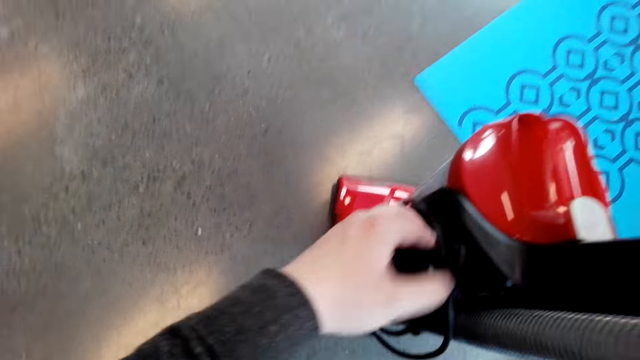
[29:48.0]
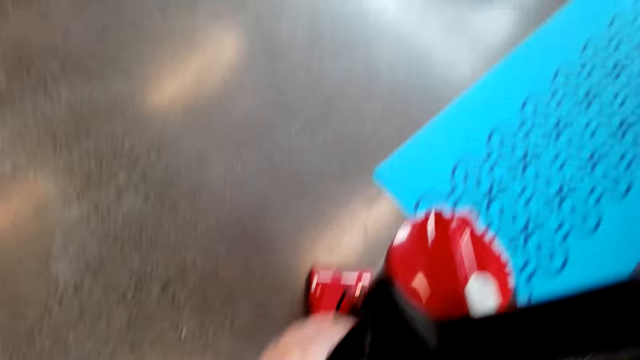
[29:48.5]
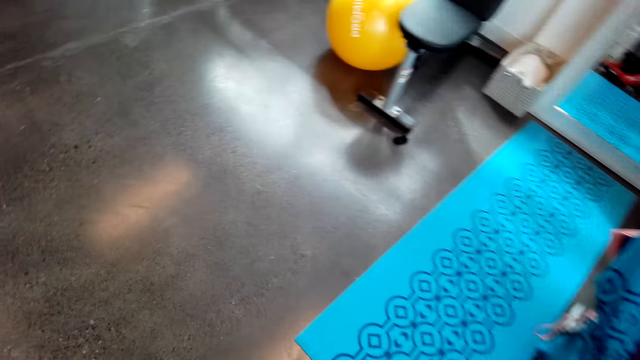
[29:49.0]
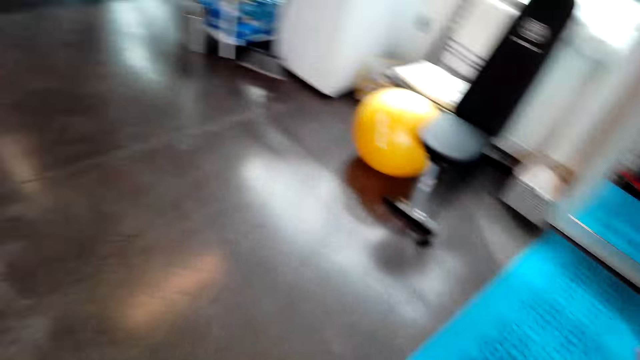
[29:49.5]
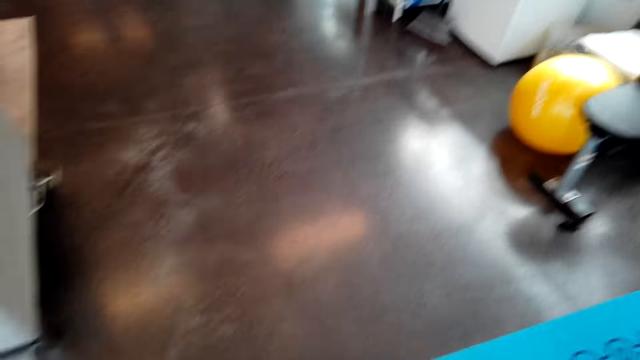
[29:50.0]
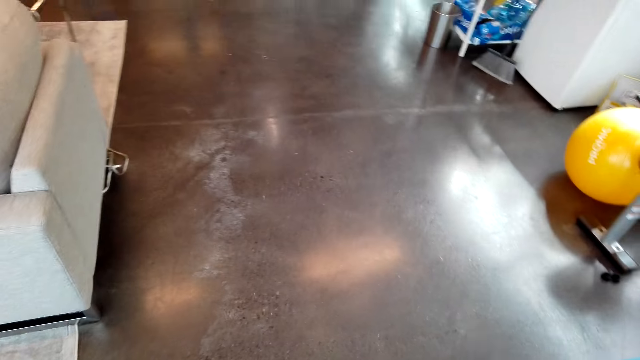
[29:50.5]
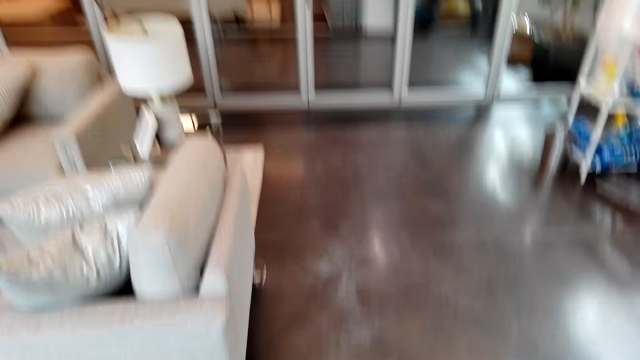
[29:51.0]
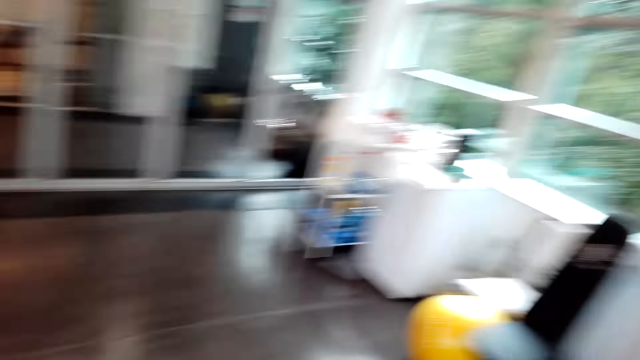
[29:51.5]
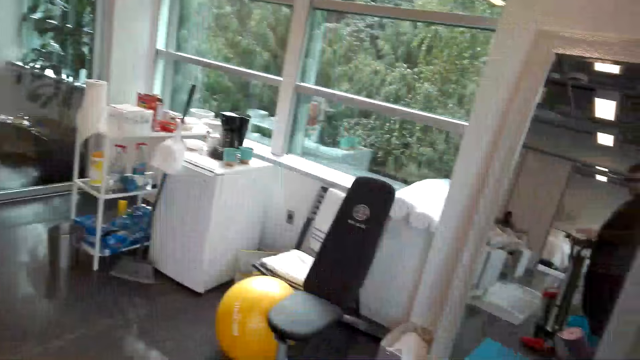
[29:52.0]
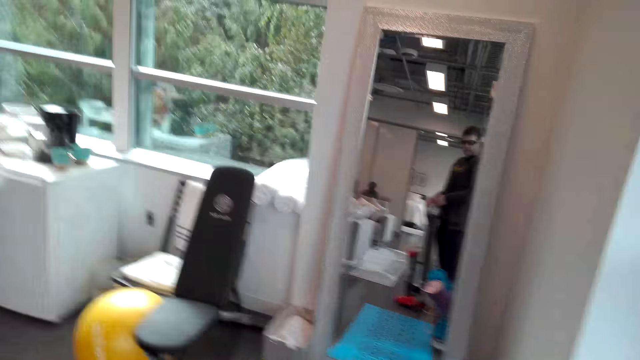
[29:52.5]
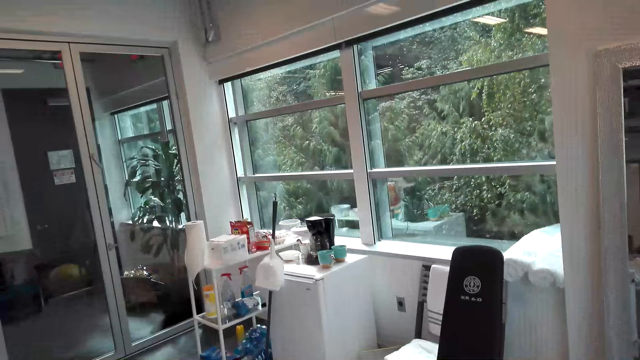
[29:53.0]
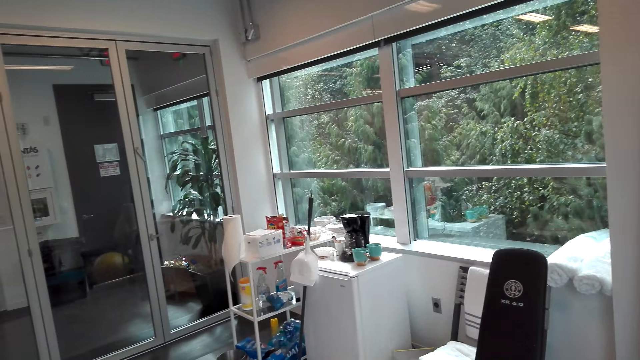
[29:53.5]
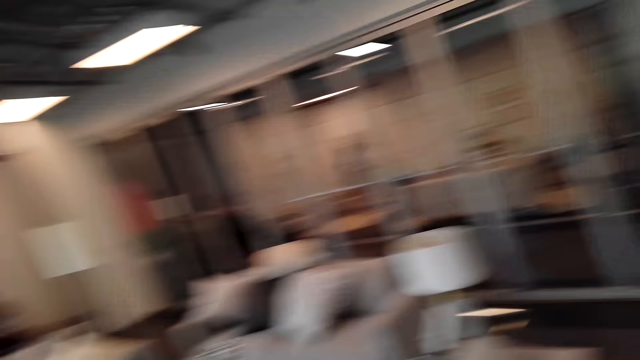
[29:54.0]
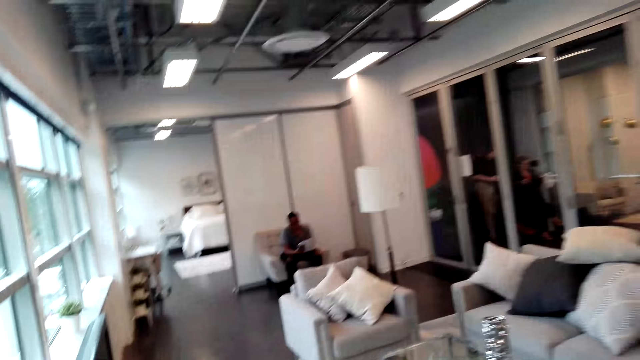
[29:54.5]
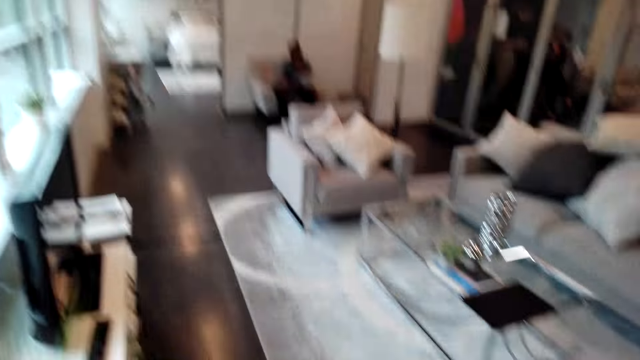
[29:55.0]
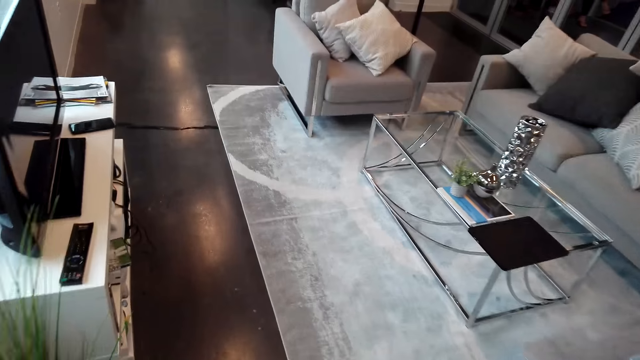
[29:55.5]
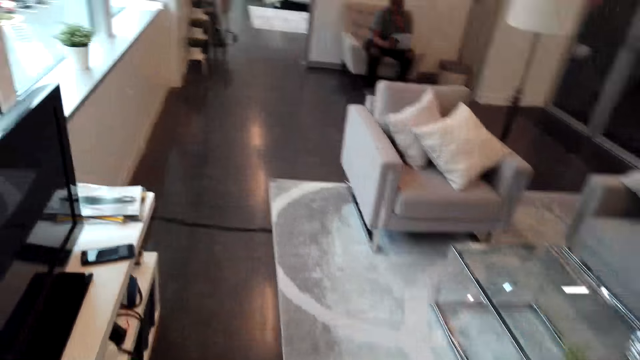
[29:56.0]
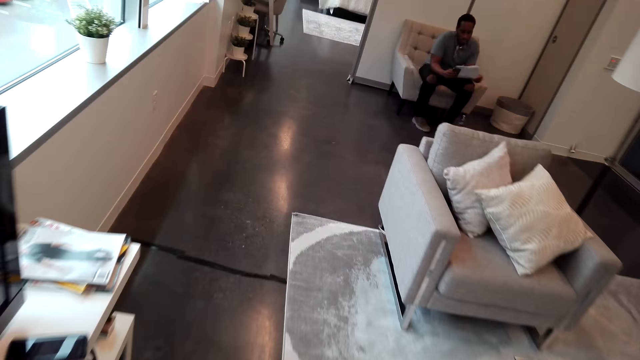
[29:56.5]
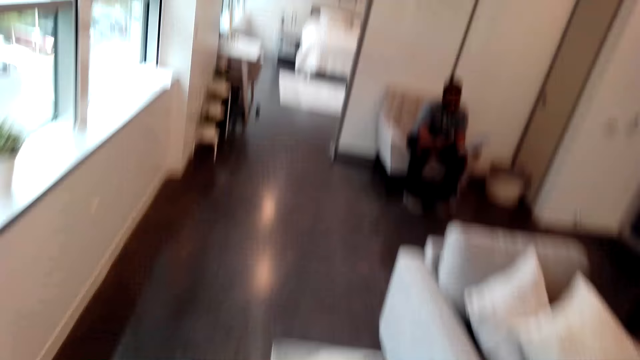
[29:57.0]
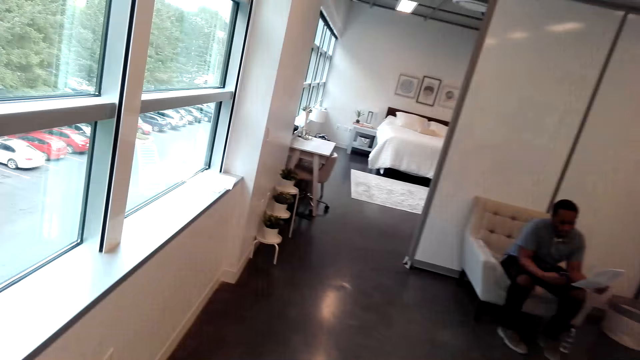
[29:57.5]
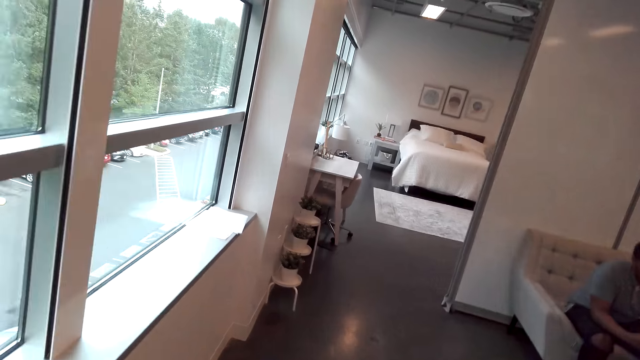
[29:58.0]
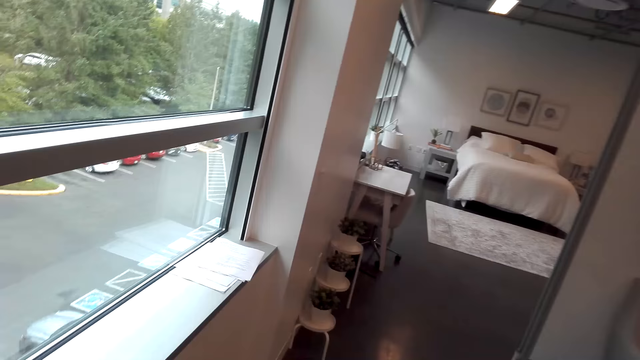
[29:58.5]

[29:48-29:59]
The camera wearer looks around and walks across the house.

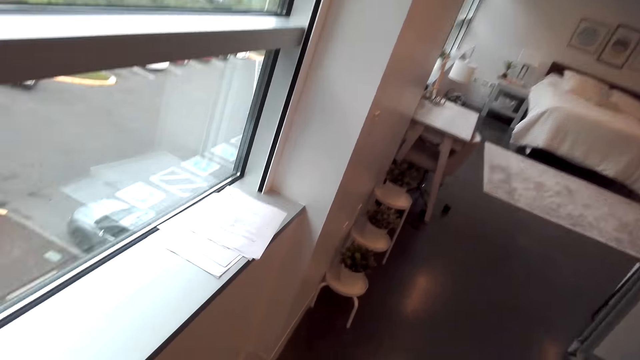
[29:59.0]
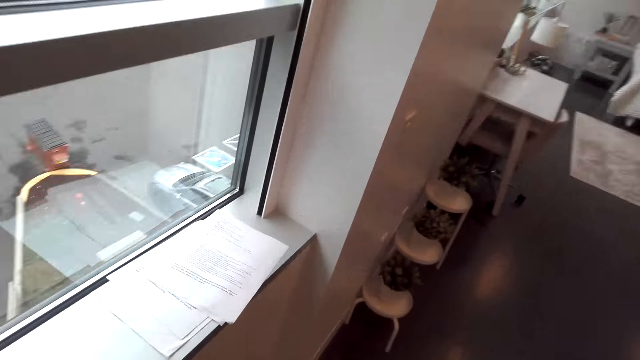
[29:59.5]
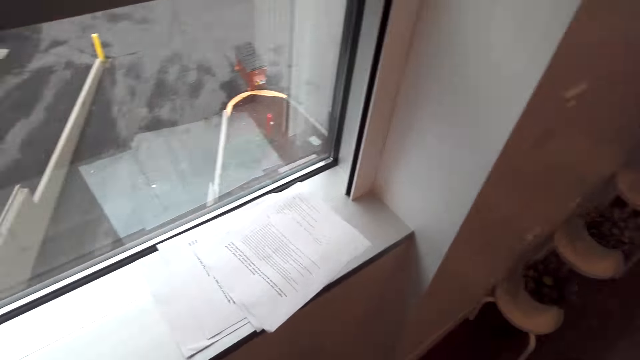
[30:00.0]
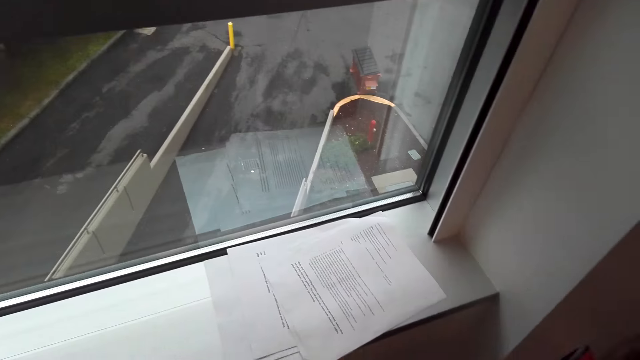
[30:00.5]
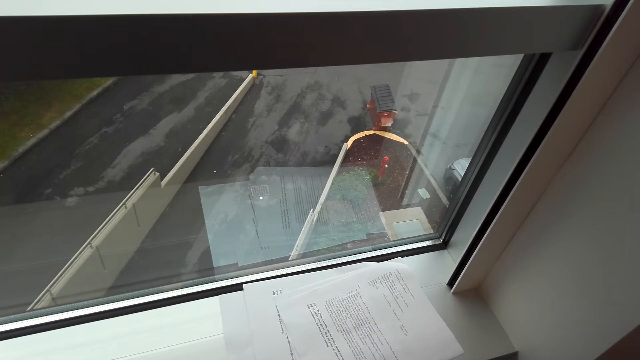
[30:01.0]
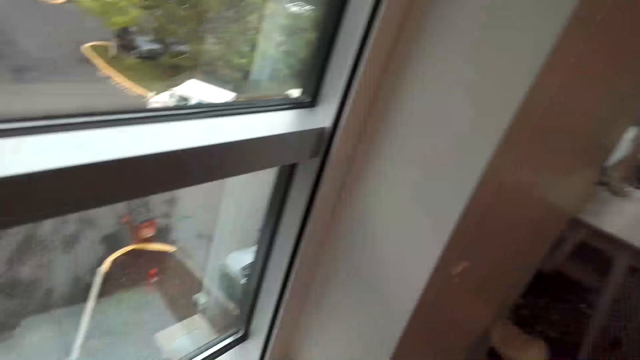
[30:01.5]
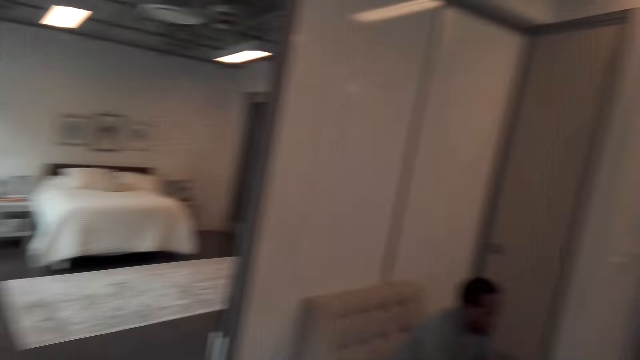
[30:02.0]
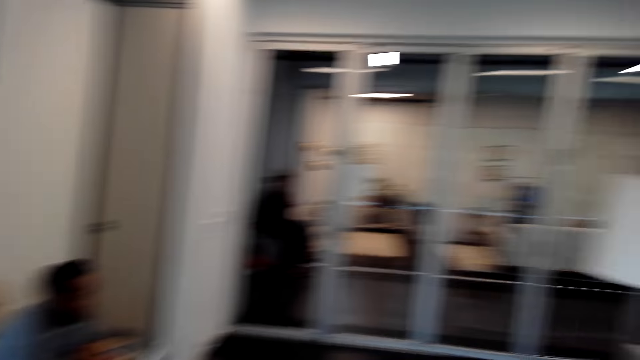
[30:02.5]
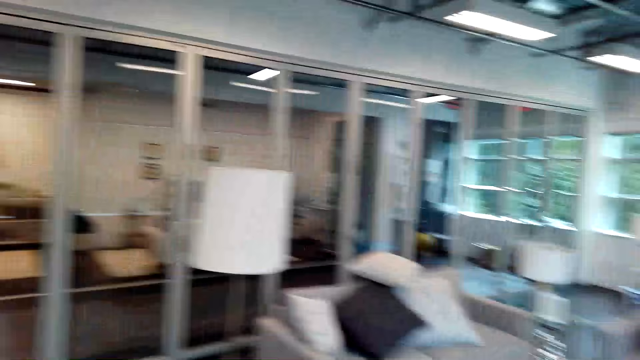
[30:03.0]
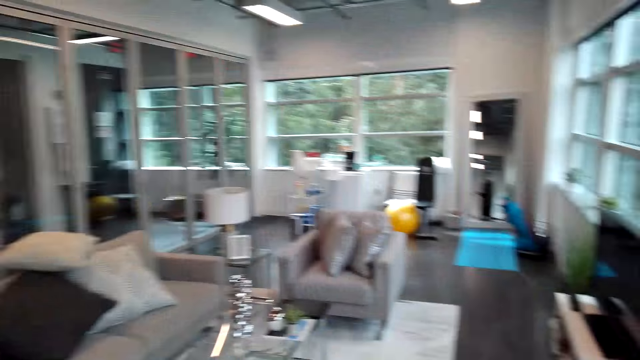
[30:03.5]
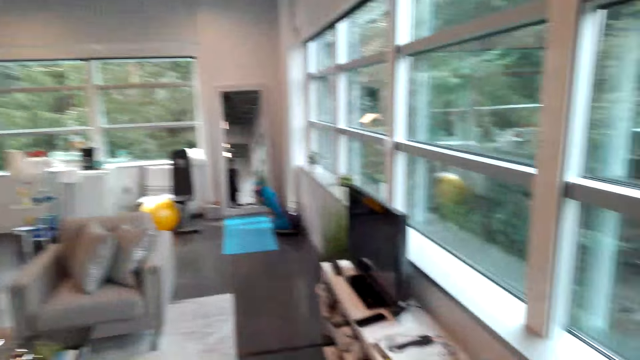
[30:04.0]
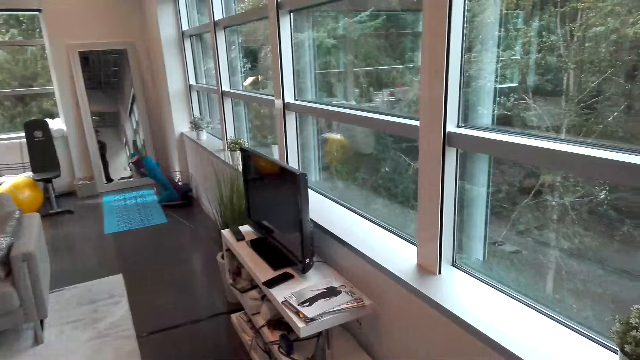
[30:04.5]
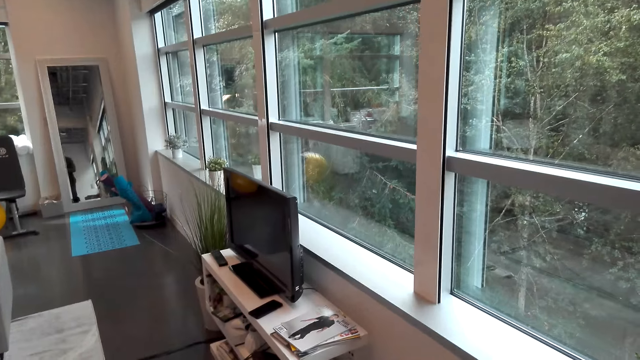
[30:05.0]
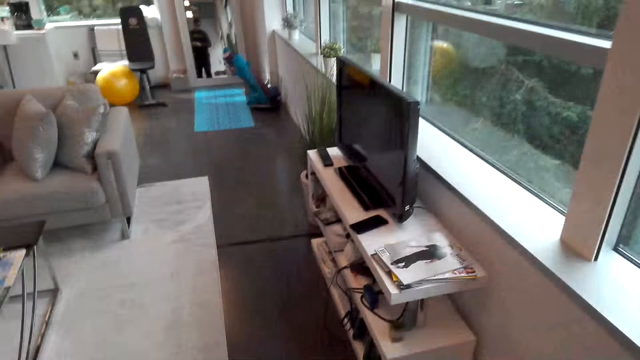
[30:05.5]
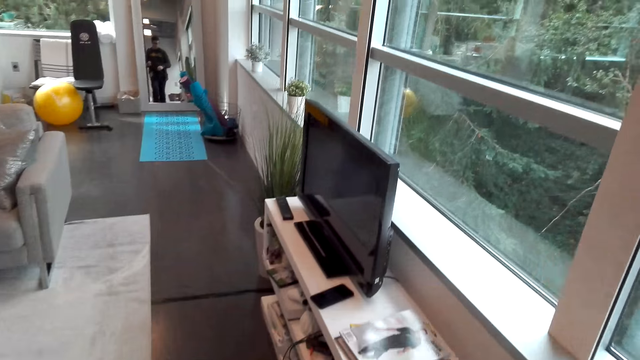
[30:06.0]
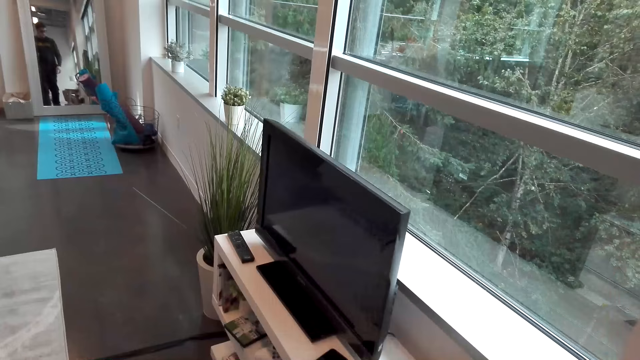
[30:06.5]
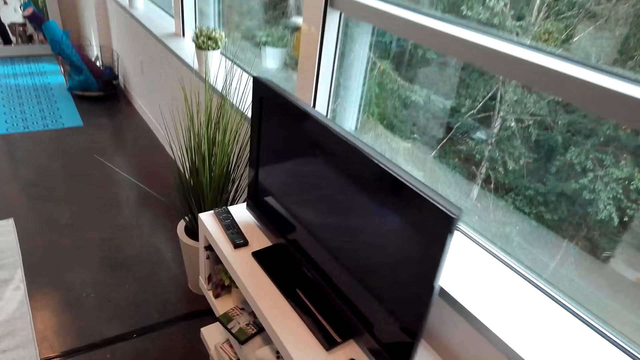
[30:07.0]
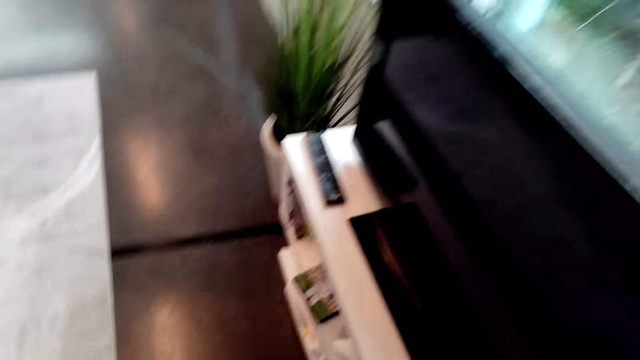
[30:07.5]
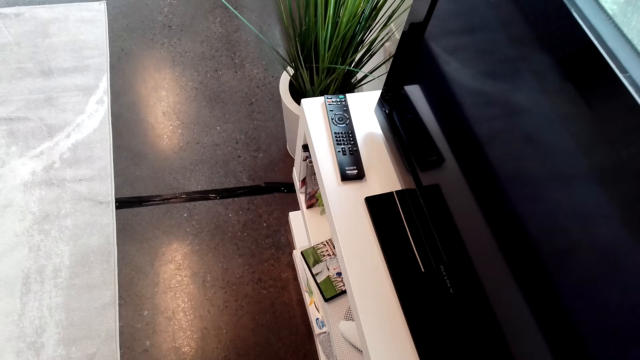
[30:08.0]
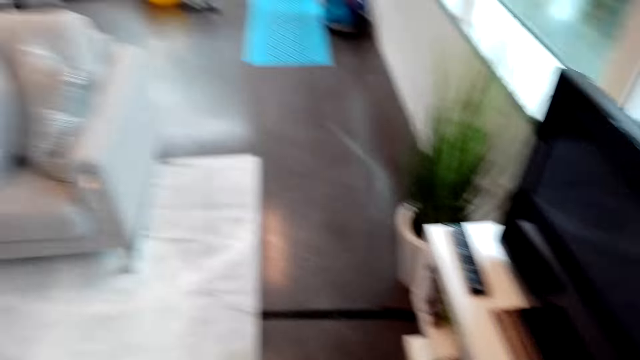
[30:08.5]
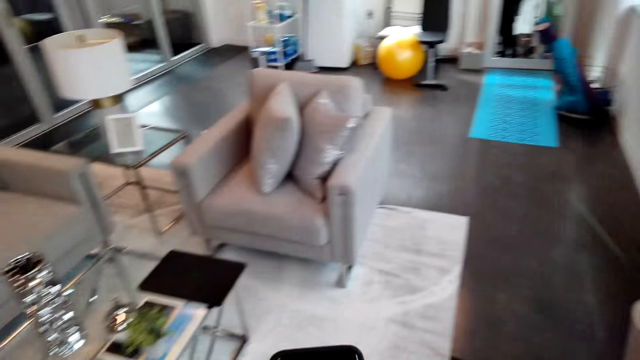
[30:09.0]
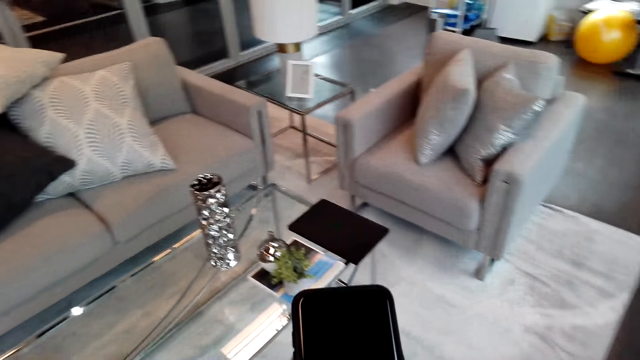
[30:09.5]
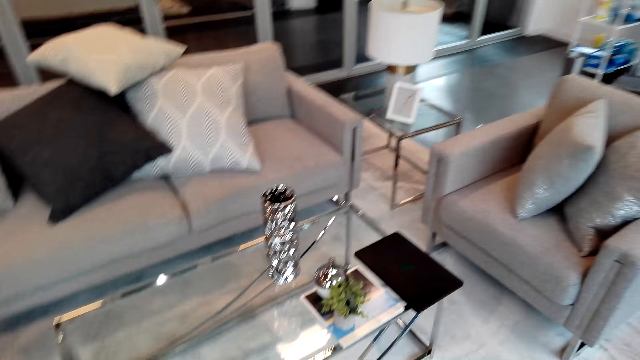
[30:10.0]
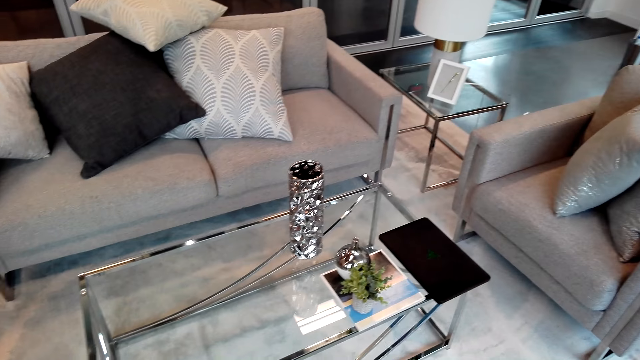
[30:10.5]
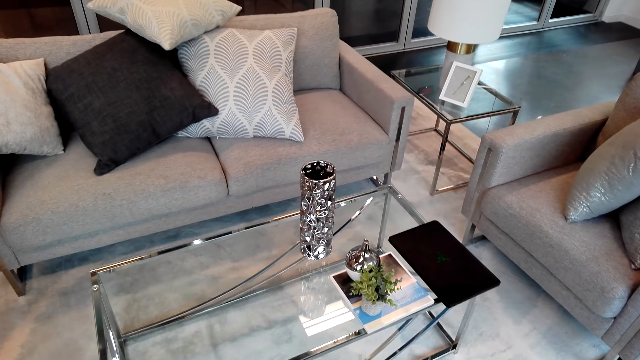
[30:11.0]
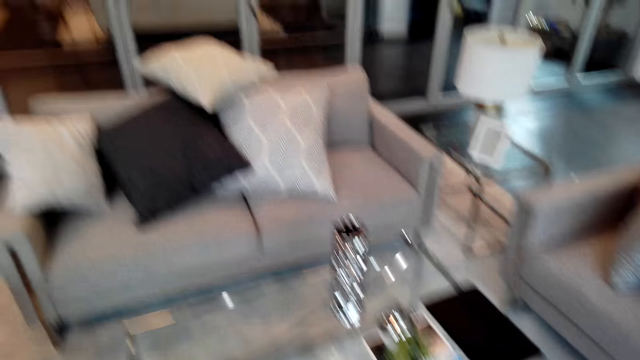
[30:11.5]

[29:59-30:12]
The camera wearer looks at the window. They look around. They walk across the house. They hold the phone.
